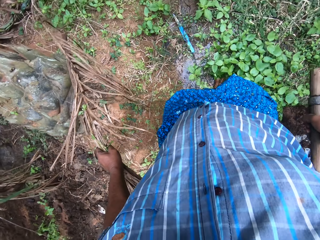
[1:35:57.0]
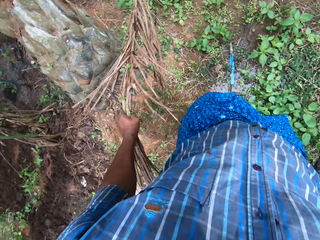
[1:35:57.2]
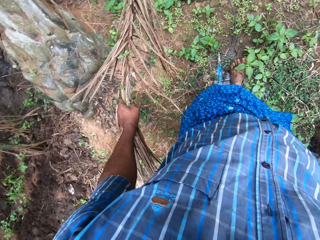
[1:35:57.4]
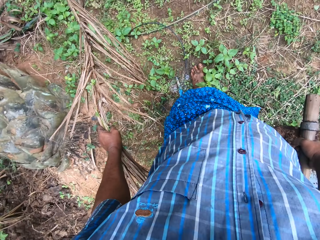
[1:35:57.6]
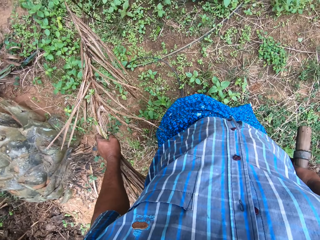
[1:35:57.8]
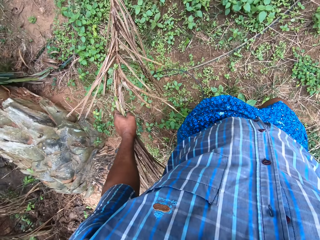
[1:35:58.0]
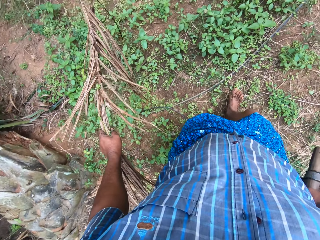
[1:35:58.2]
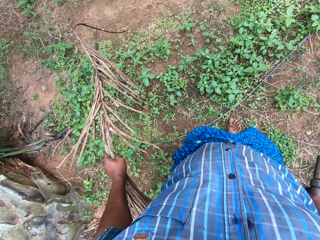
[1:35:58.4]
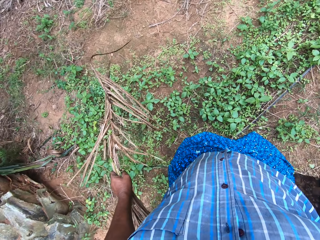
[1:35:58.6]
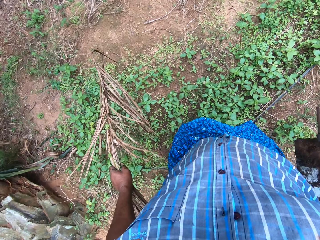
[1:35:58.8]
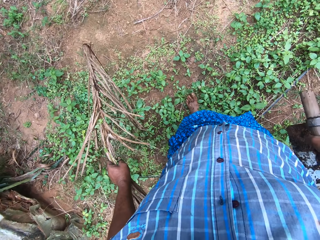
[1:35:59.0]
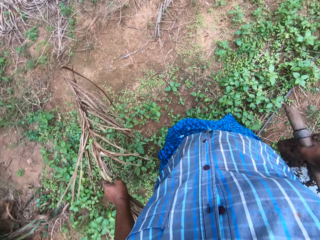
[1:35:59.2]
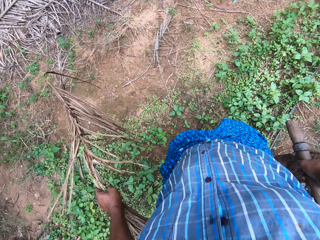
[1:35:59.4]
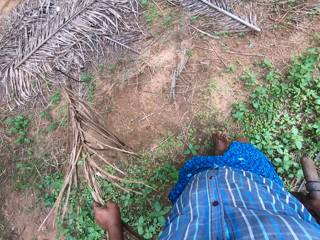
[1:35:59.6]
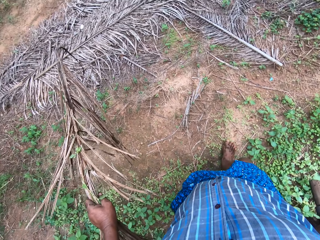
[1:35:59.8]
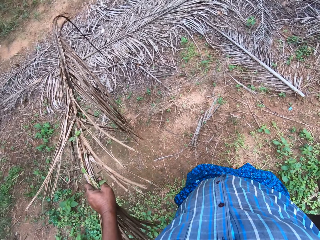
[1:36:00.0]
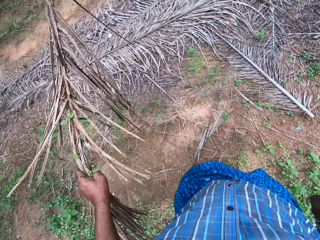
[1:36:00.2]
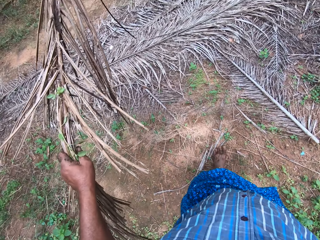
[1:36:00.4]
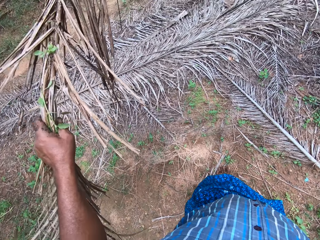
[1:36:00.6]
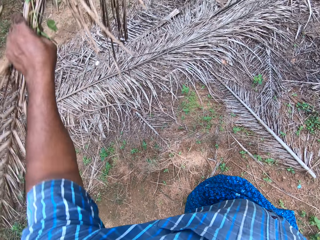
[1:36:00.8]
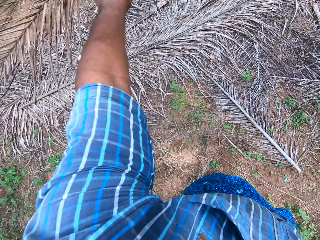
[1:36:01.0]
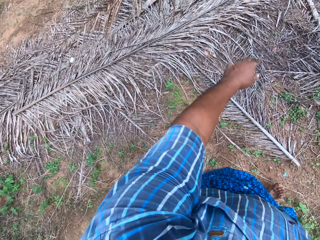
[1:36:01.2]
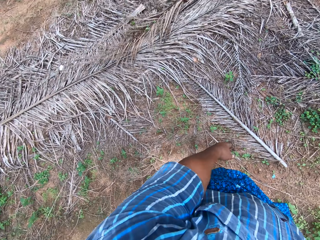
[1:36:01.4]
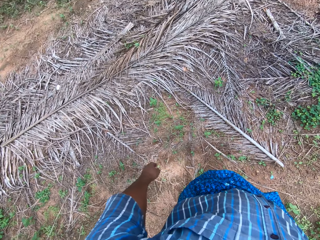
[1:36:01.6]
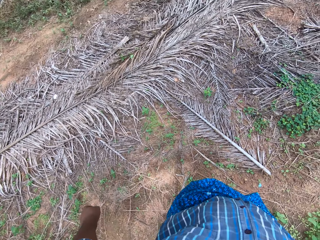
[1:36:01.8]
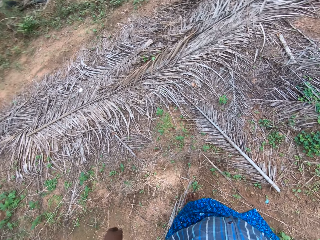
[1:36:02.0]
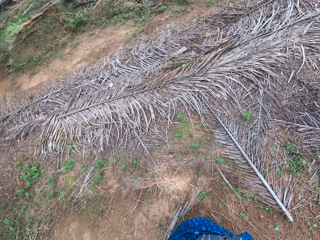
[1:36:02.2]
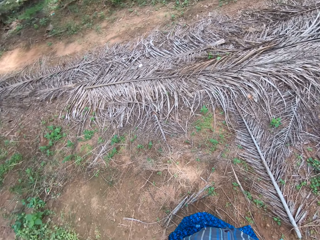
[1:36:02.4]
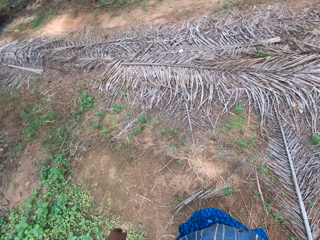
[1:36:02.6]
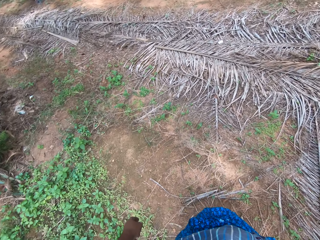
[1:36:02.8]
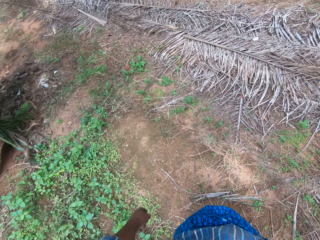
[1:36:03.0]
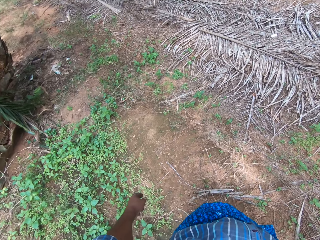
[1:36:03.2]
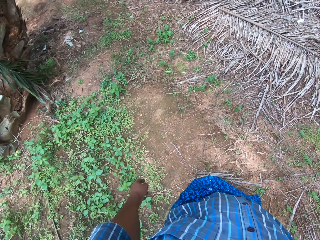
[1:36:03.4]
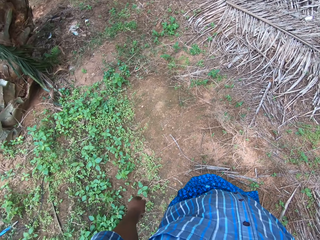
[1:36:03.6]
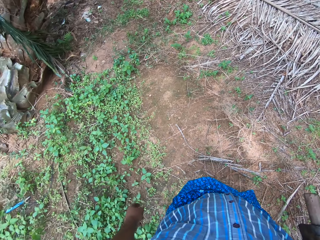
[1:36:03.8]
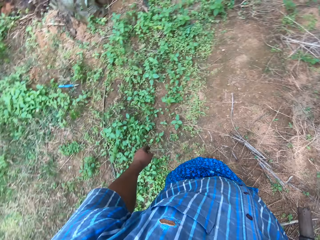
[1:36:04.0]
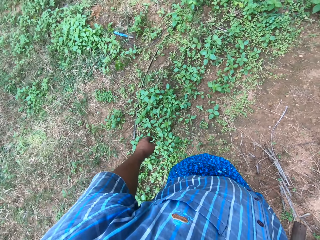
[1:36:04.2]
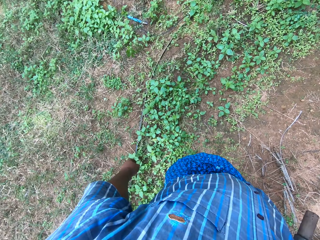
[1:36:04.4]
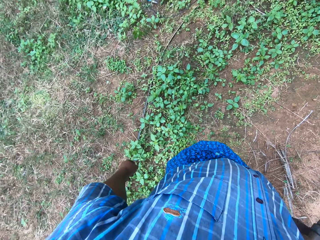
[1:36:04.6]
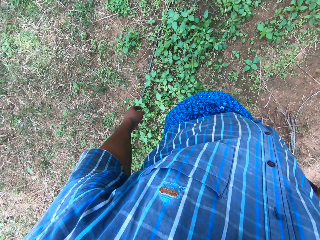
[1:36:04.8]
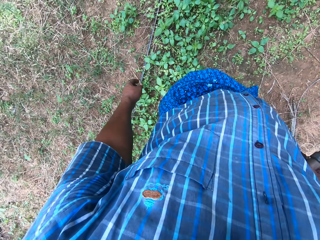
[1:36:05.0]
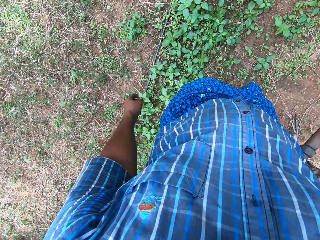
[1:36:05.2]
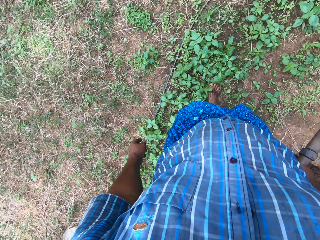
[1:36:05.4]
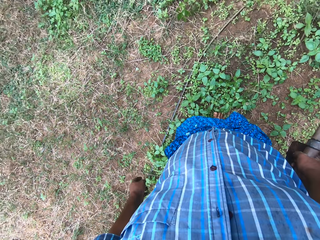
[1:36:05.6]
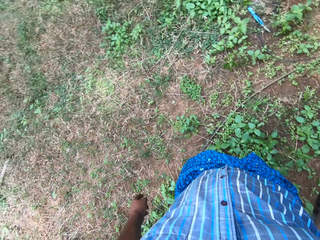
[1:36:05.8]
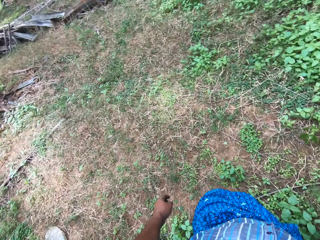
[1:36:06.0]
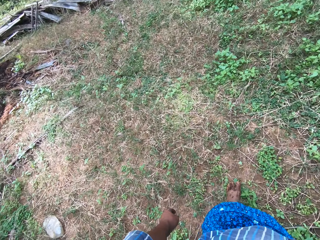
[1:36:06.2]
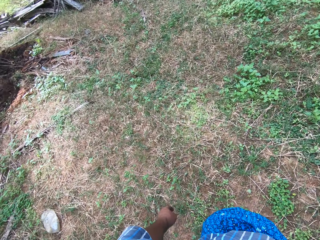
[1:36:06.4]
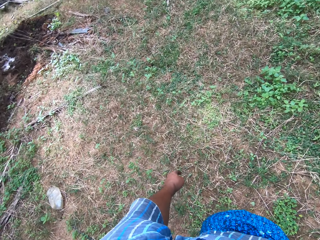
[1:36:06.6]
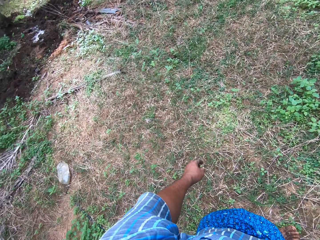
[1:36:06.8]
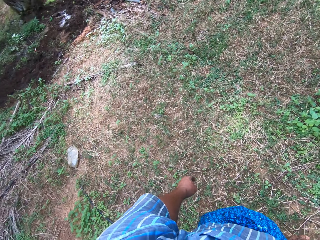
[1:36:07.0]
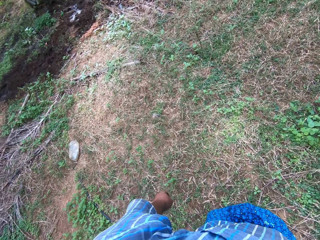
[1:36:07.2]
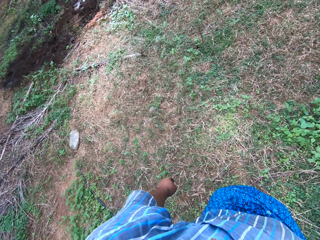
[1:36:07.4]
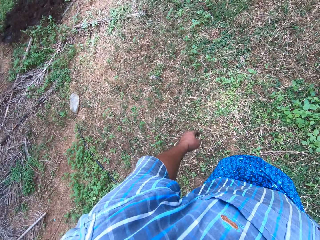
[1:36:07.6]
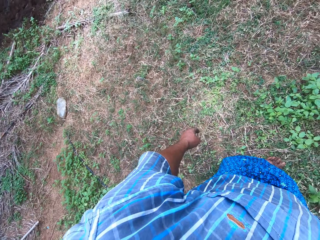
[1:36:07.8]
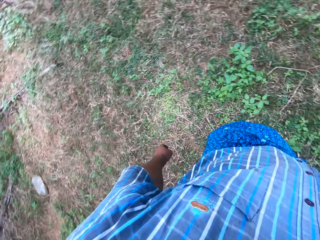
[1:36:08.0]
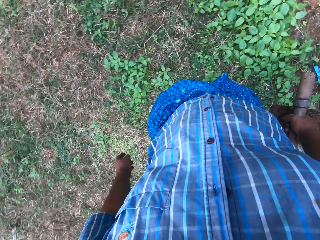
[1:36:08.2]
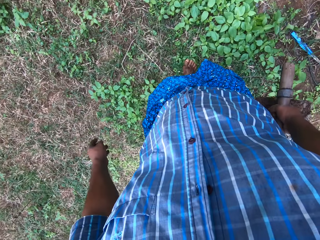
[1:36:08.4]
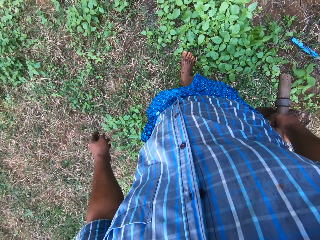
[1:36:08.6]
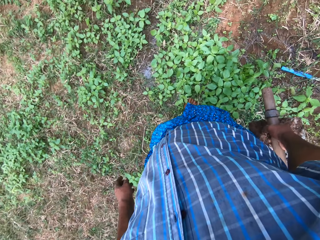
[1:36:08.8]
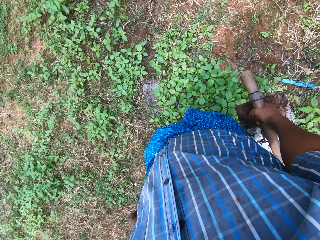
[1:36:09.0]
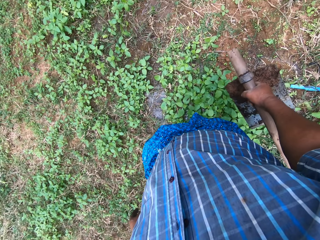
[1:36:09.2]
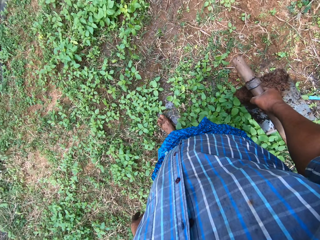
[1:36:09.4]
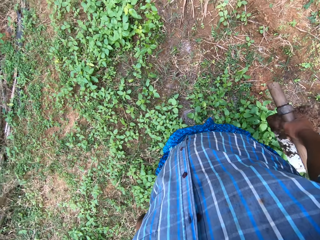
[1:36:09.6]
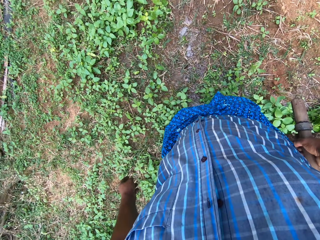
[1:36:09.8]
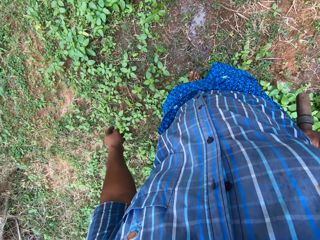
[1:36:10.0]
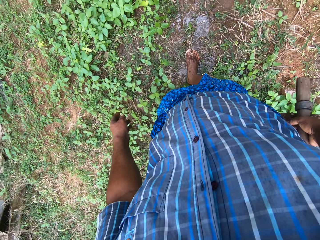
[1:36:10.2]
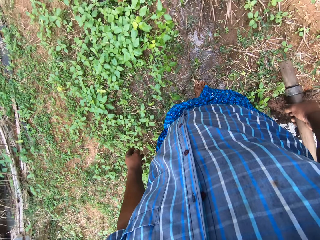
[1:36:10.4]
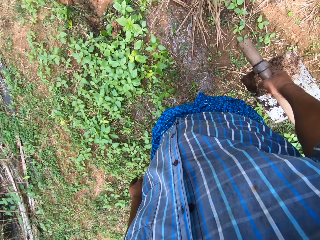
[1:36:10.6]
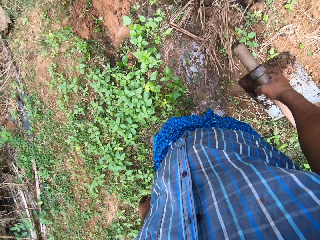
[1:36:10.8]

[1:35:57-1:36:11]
The camera wearer starts walking. They throw the dried palm frond on a set of dried palm fronds. They look around the field work area. They walk on the field. They start walking.
